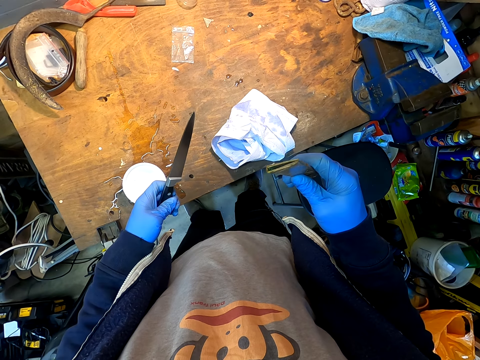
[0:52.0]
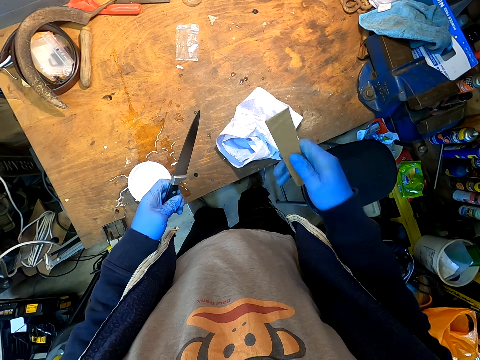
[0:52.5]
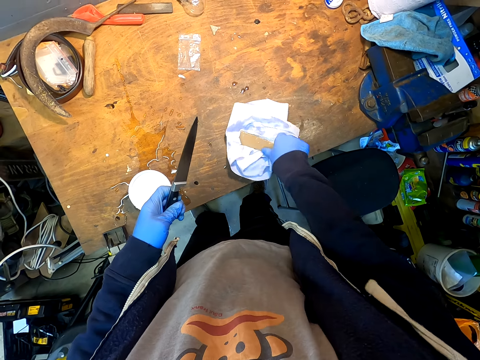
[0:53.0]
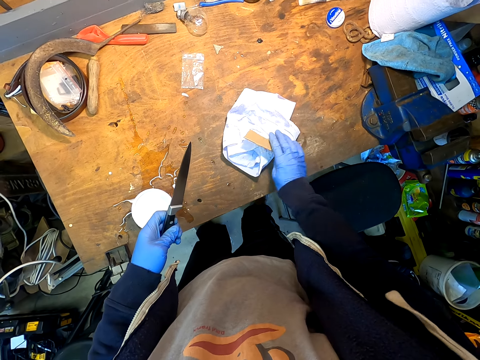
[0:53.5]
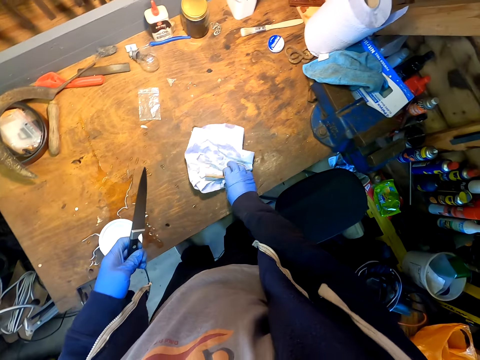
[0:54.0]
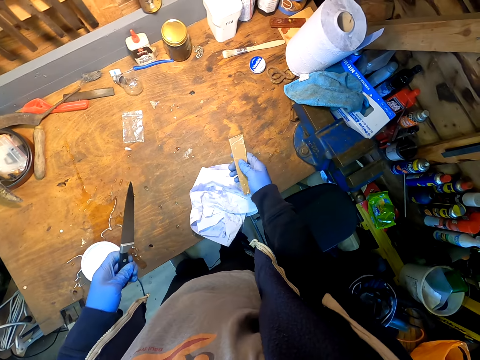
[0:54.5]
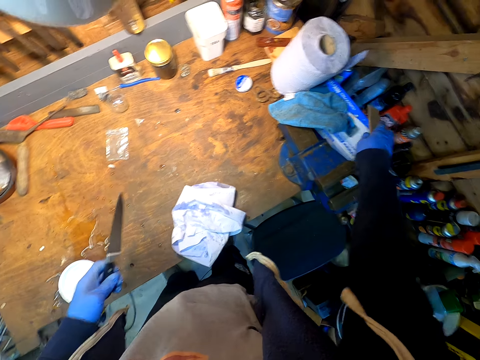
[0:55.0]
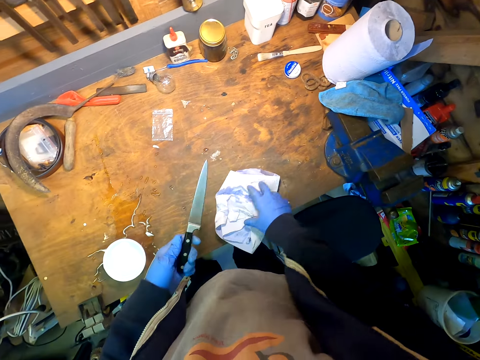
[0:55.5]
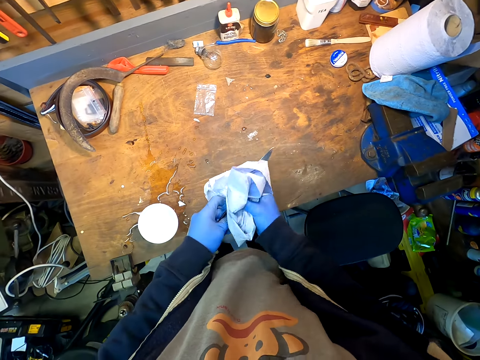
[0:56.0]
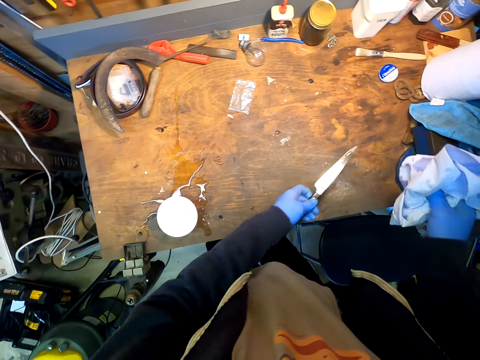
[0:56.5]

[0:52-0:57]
The camera wearer wipes the knife cover on the tissue paper or serviette. They place the knife cover on a box, pick up the tissue paper from the table, and wipe the knife with the serviette.

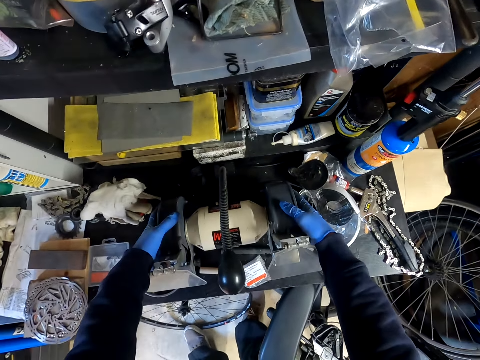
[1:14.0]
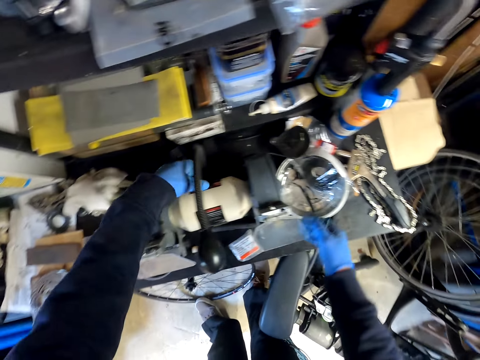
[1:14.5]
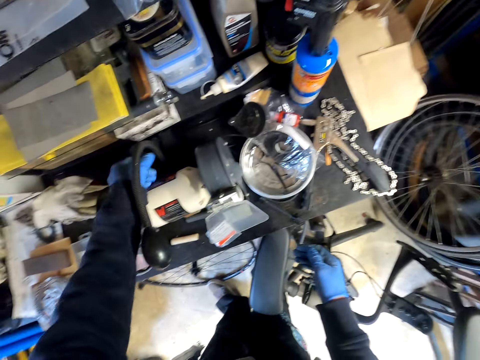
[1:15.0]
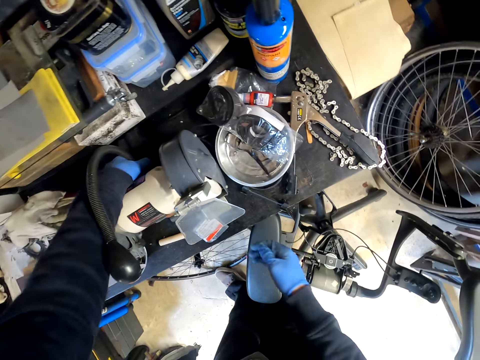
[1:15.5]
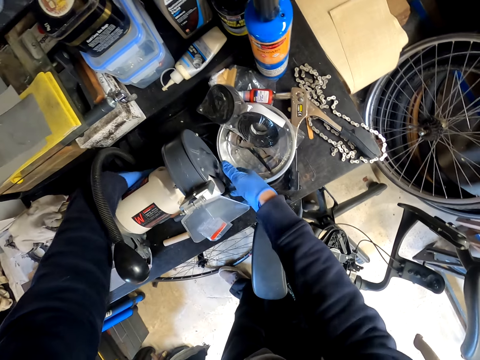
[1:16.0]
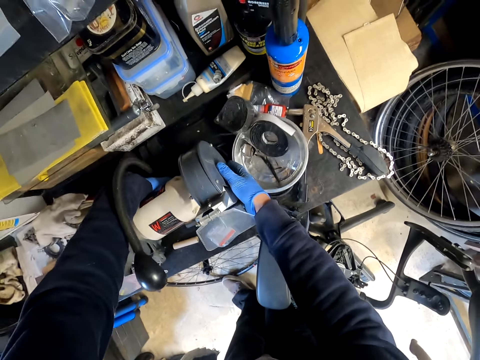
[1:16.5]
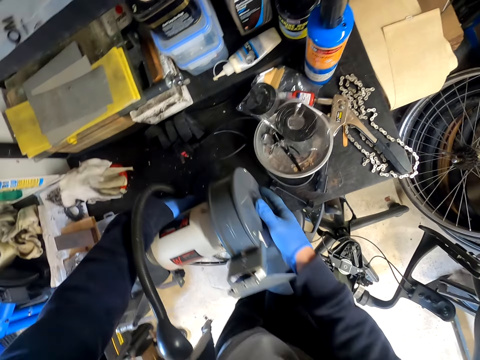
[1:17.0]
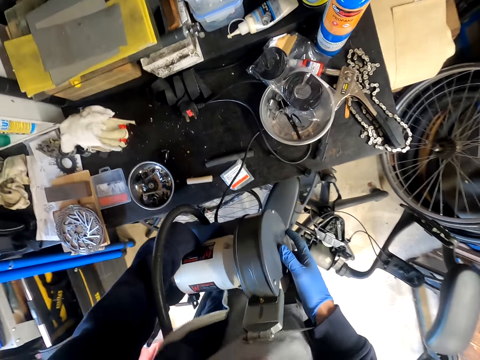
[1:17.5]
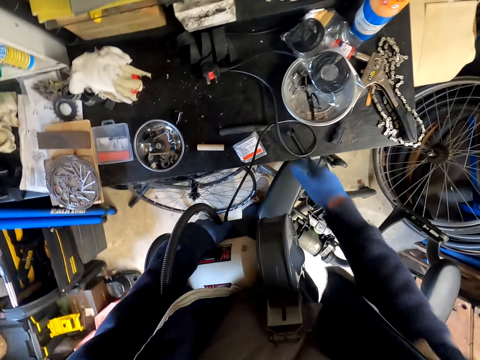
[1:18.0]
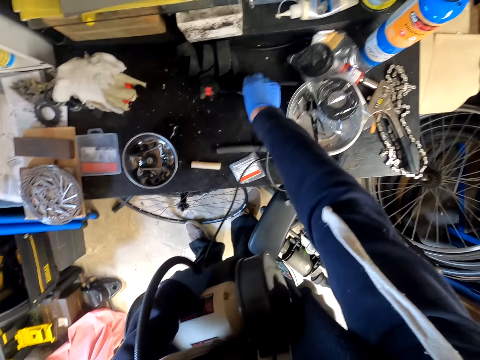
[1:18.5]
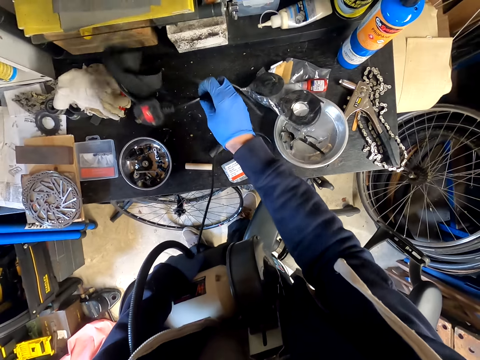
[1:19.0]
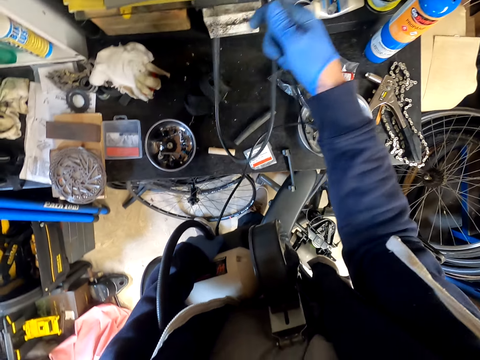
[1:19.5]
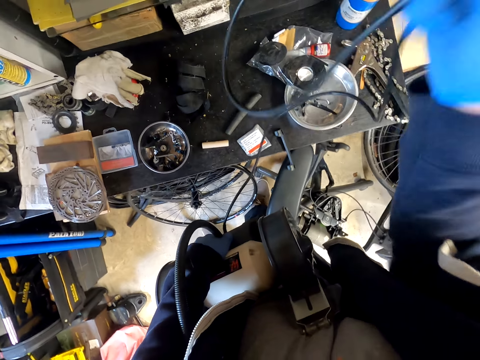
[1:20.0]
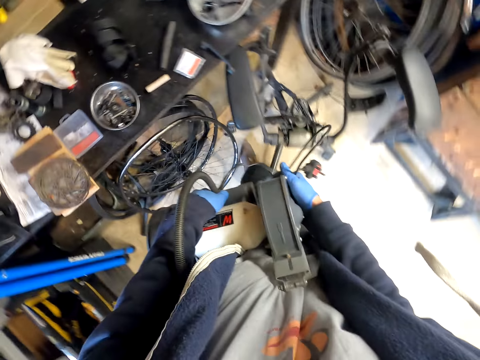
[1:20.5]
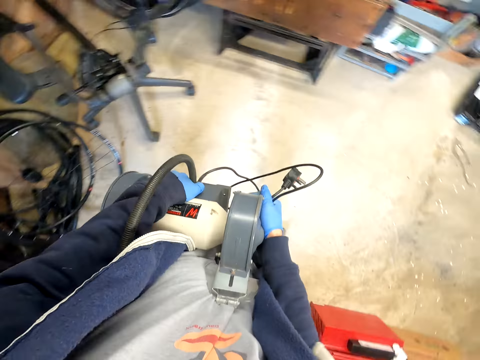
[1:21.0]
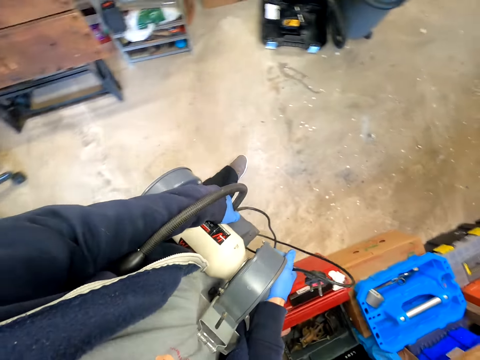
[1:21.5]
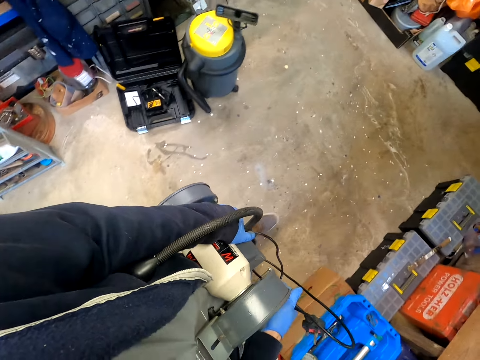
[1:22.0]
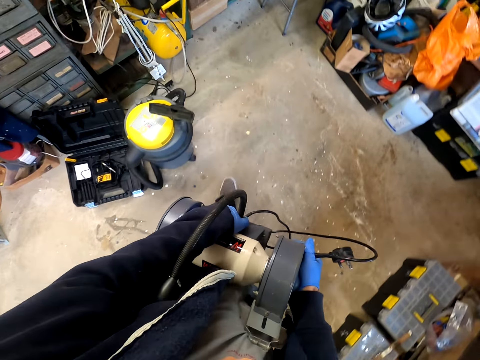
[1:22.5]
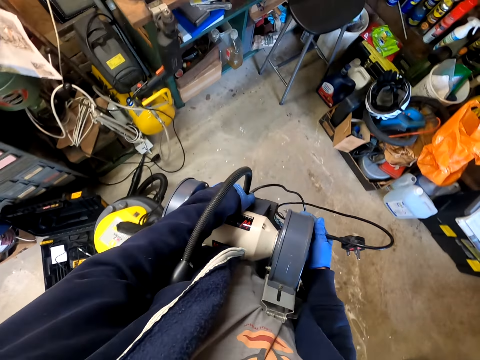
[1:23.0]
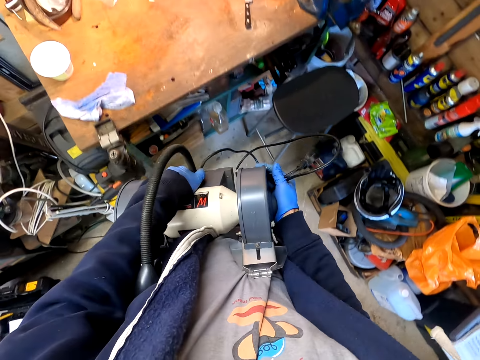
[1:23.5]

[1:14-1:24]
The camera wearer picks up a motor from the table. They adjust a cable on the table. They walk around the garage.

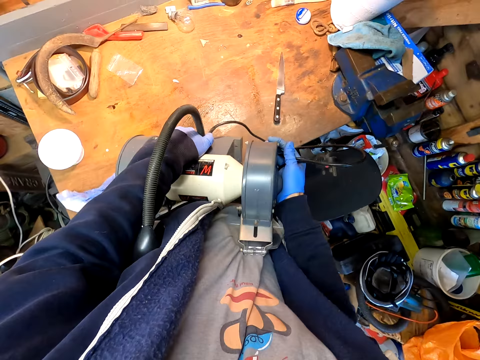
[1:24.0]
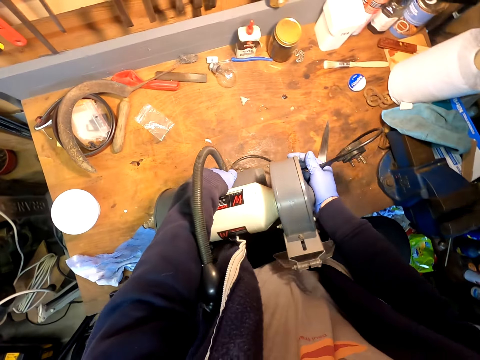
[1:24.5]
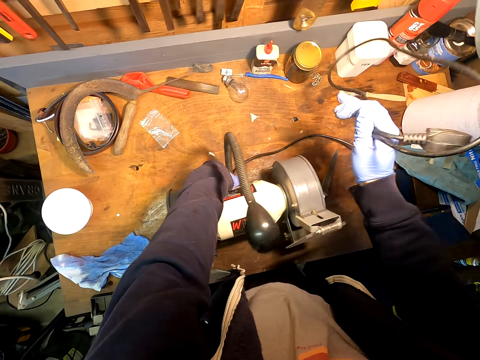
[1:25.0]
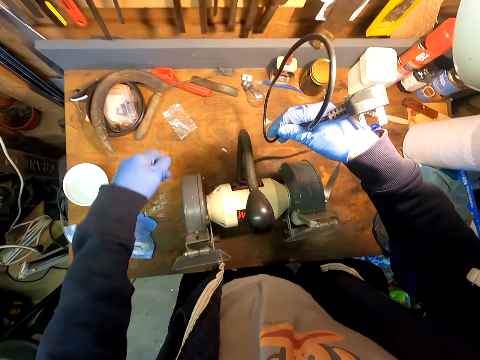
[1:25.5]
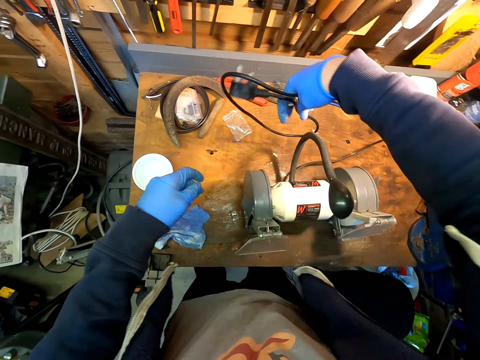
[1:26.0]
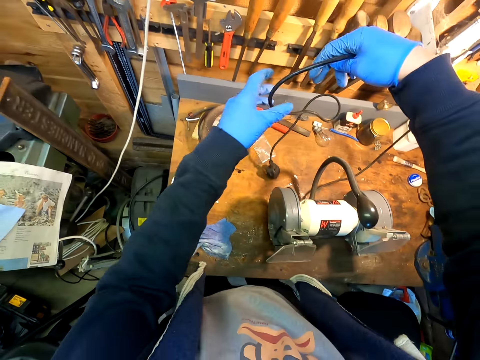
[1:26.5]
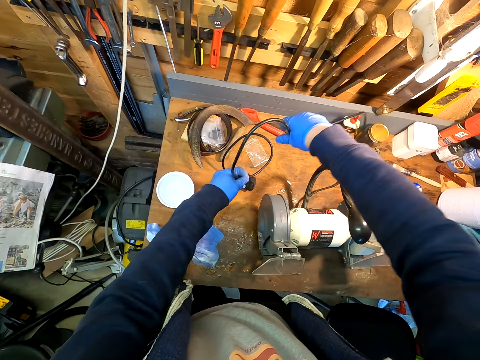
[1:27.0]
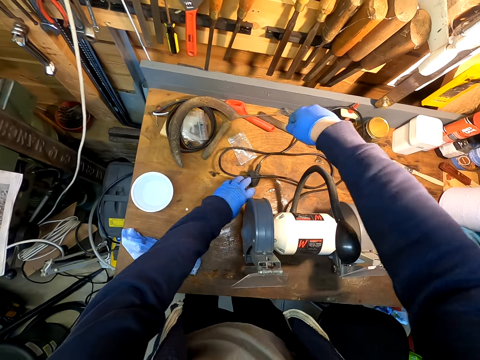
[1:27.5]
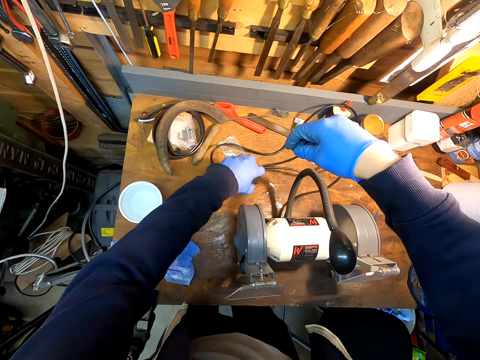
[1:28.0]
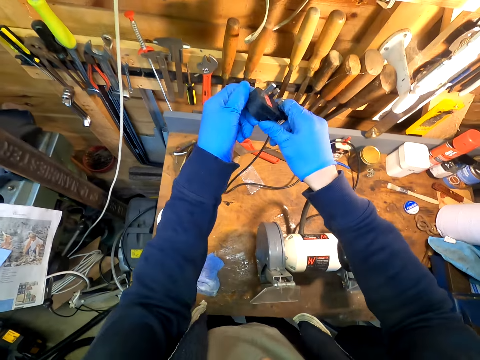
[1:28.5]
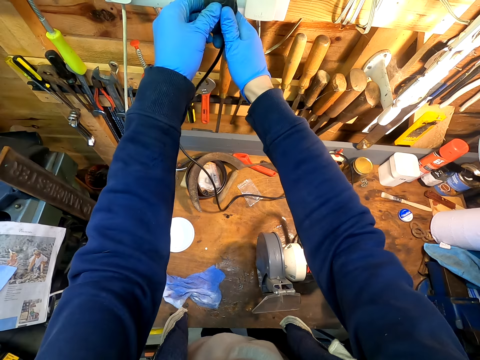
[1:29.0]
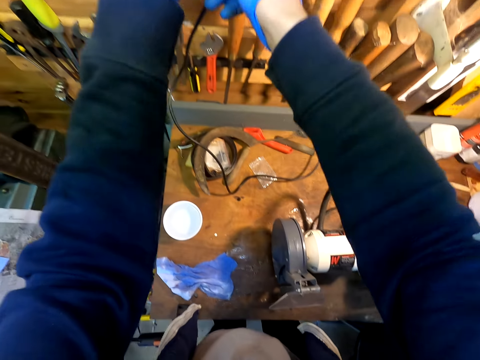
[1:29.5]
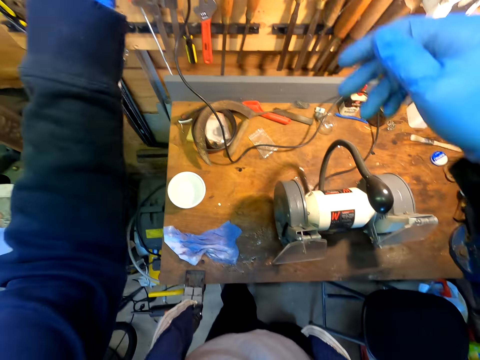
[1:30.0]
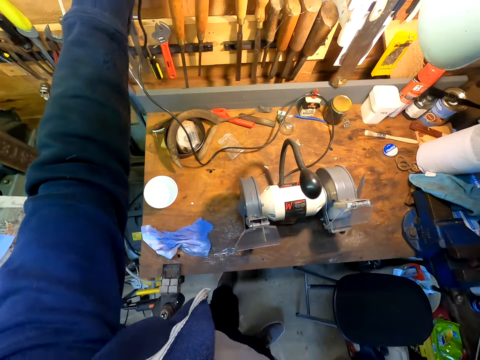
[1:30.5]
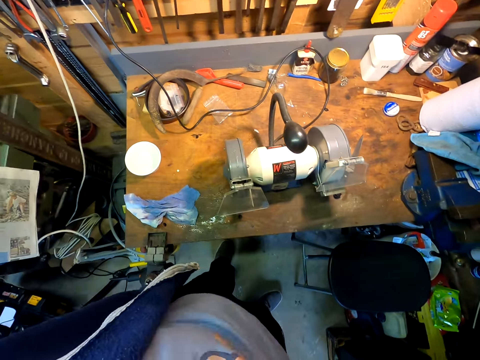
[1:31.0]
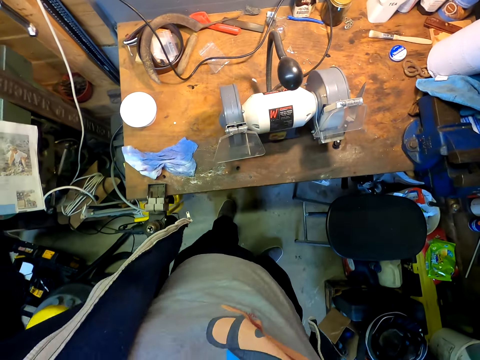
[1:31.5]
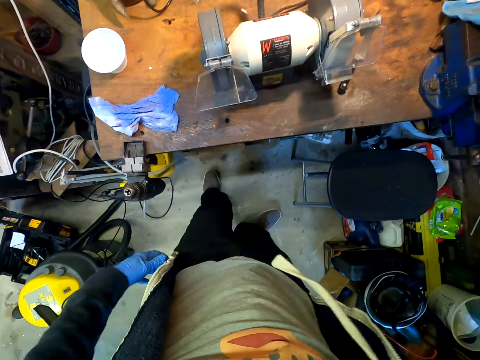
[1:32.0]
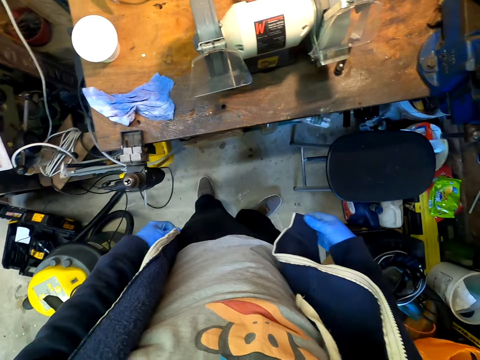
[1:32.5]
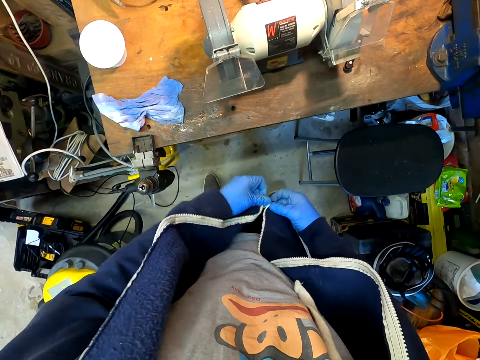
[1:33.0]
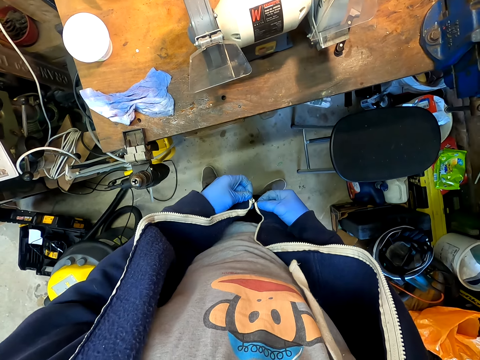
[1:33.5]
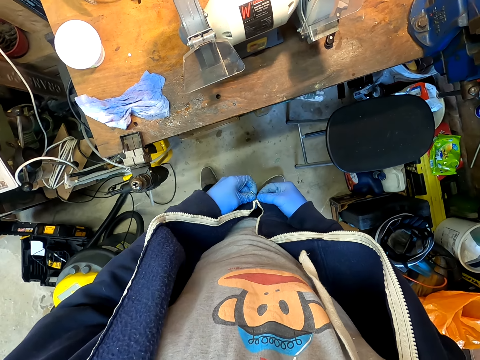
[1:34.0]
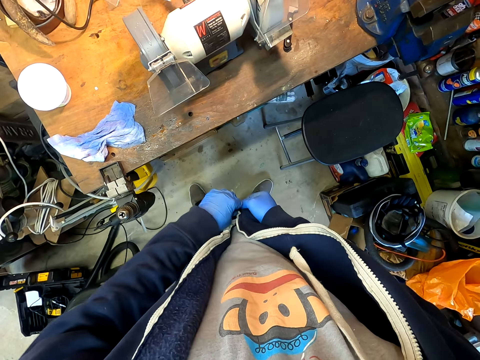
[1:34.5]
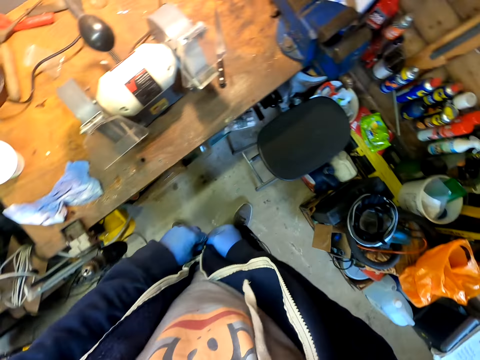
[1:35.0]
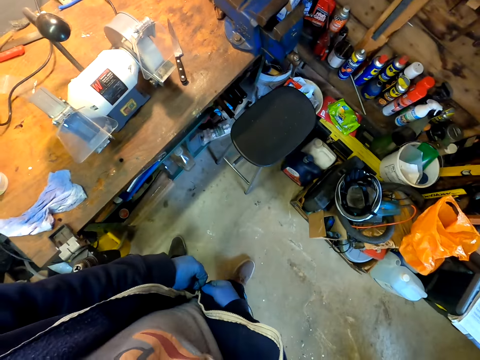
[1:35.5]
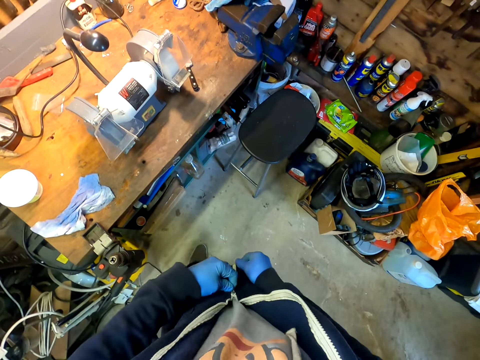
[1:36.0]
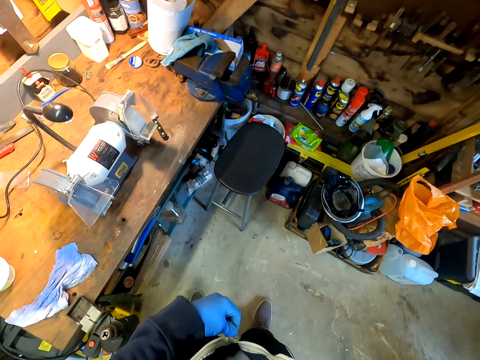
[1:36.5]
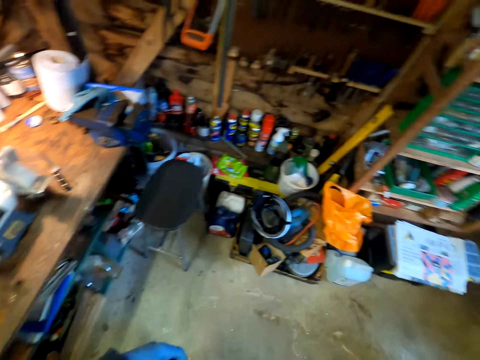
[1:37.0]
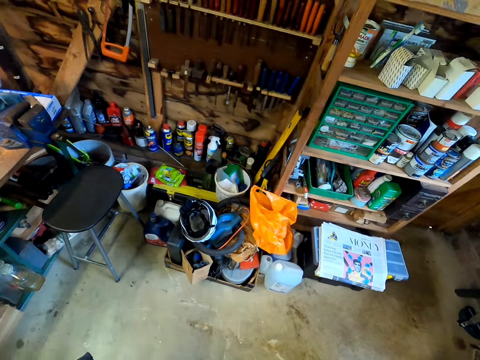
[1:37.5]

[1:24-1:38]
The camera wearer places the motor on the table. They drop the cable with a hand. They pick up a plug. They plug in the cable to the socket. They do something with hands. They zip the sweater jacket. They walk around the garage. They do something with hands. They turn right.
